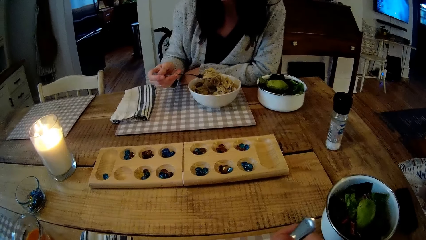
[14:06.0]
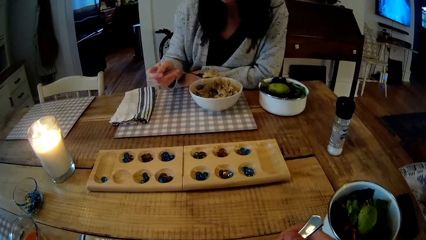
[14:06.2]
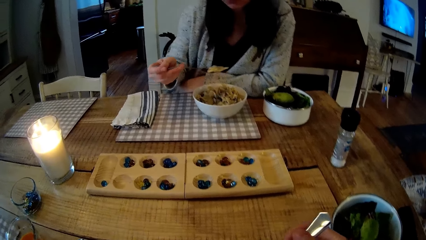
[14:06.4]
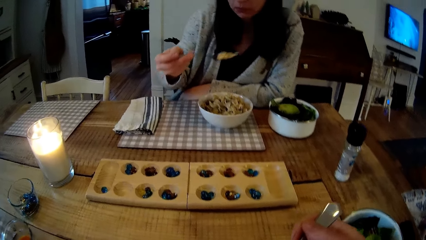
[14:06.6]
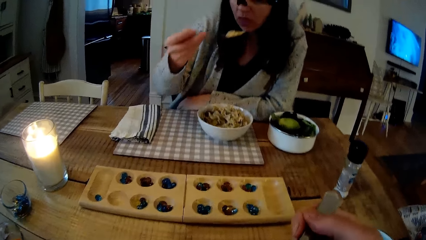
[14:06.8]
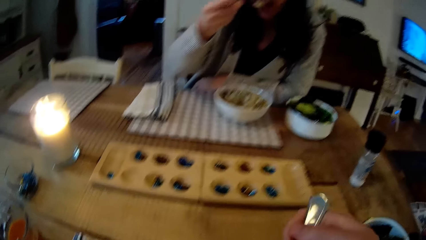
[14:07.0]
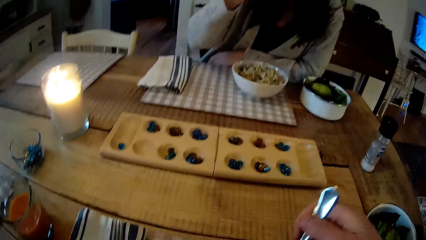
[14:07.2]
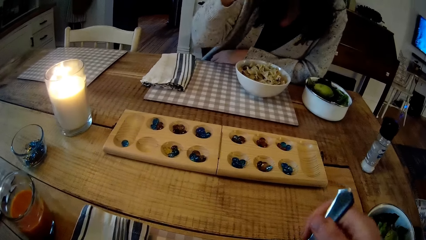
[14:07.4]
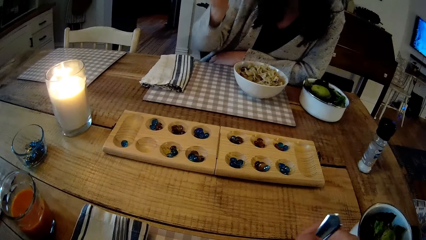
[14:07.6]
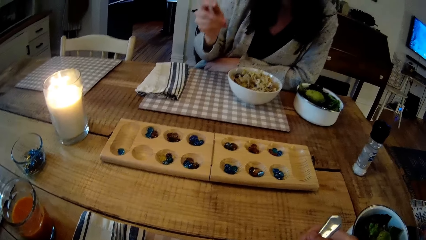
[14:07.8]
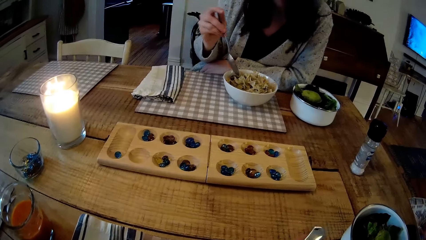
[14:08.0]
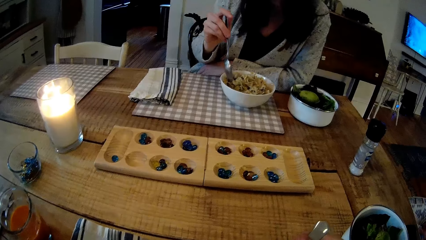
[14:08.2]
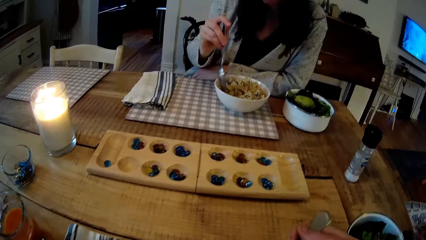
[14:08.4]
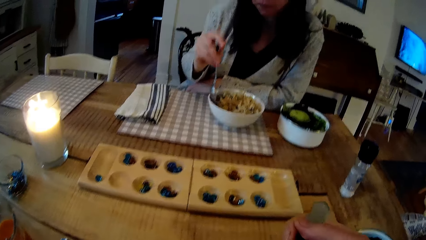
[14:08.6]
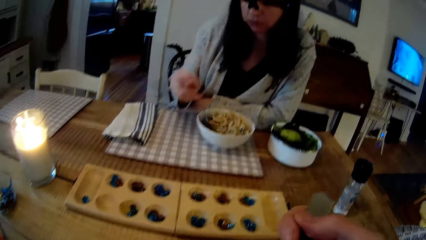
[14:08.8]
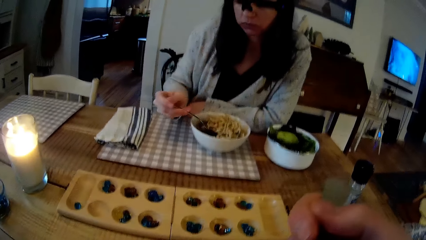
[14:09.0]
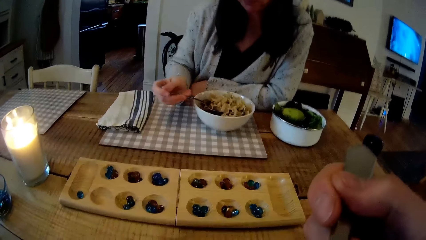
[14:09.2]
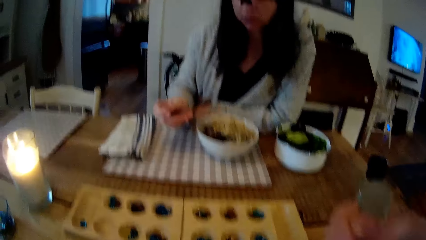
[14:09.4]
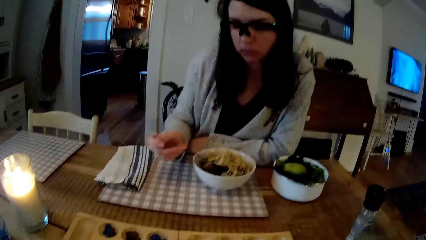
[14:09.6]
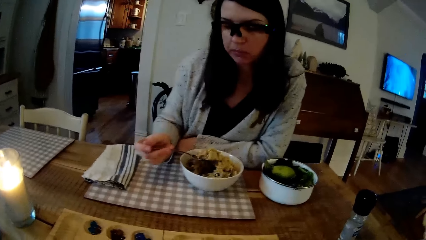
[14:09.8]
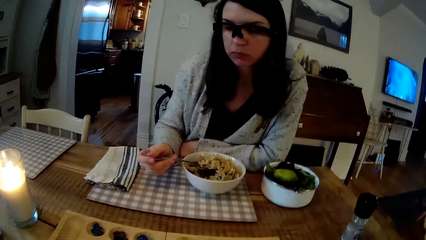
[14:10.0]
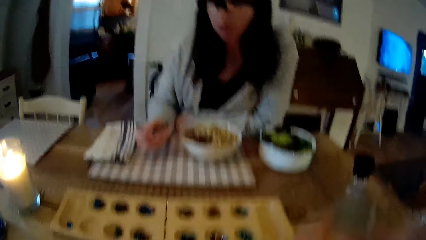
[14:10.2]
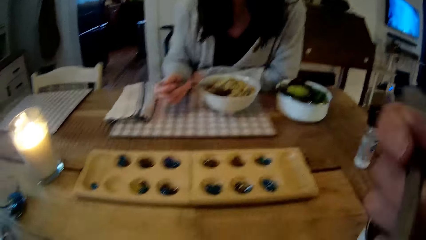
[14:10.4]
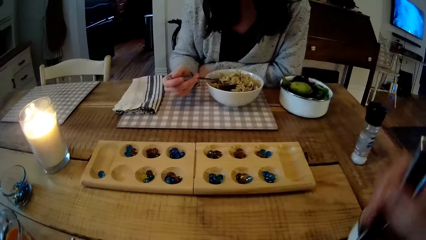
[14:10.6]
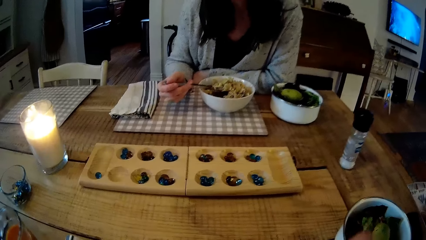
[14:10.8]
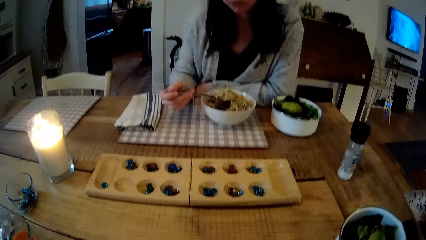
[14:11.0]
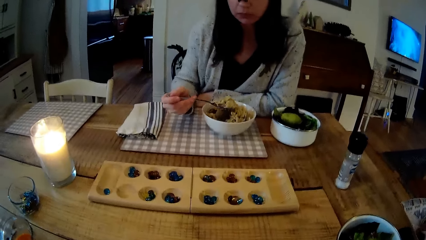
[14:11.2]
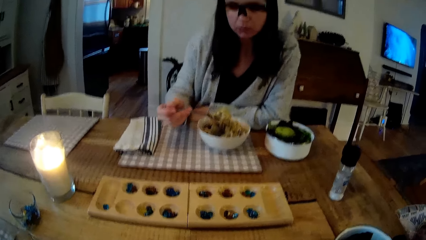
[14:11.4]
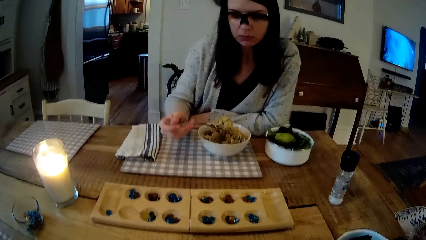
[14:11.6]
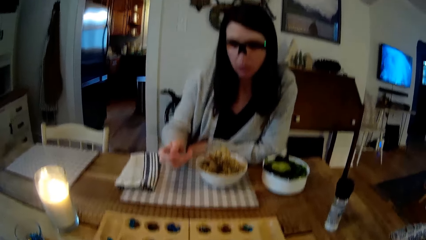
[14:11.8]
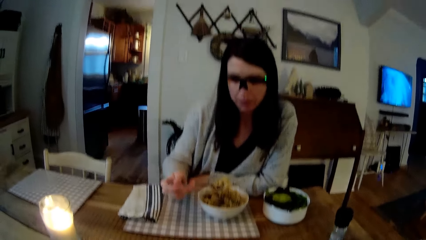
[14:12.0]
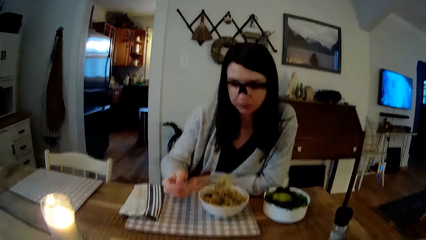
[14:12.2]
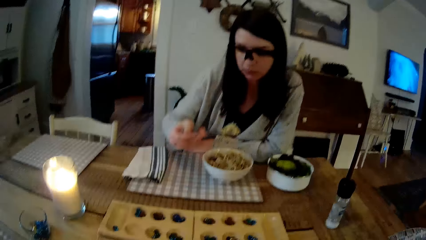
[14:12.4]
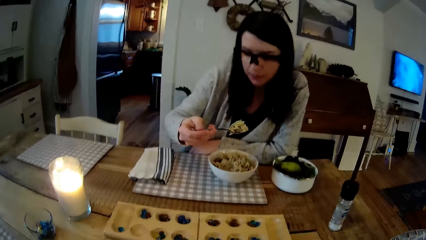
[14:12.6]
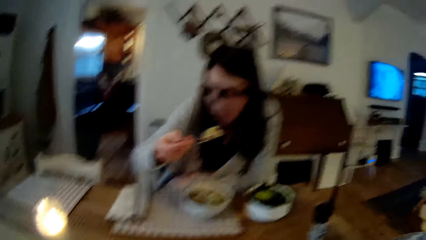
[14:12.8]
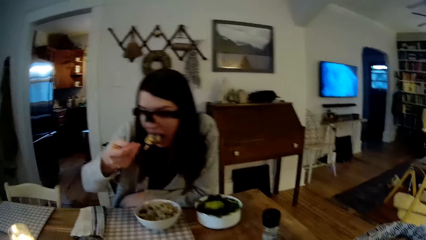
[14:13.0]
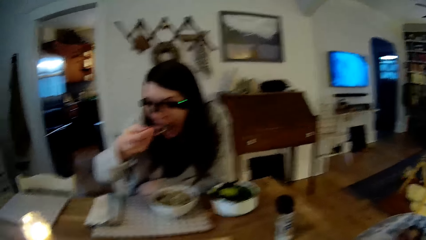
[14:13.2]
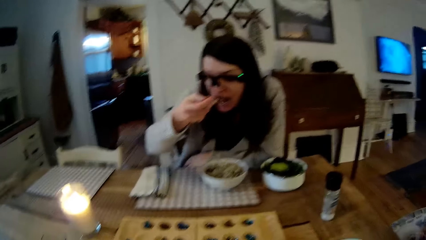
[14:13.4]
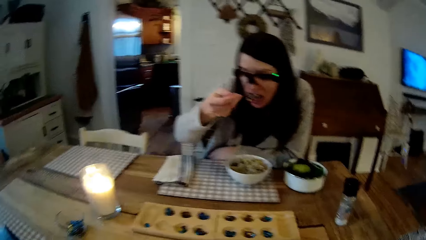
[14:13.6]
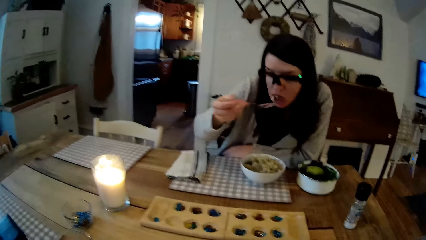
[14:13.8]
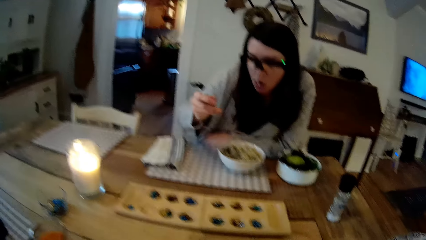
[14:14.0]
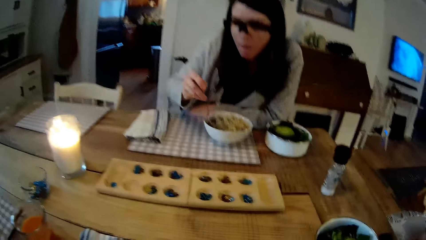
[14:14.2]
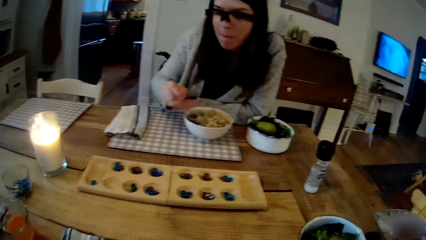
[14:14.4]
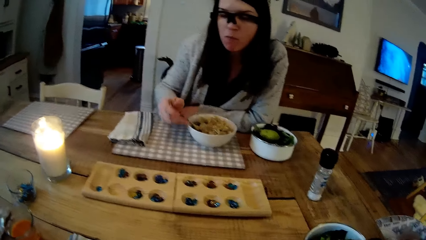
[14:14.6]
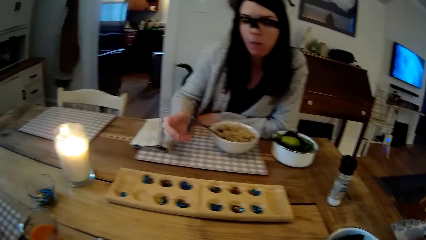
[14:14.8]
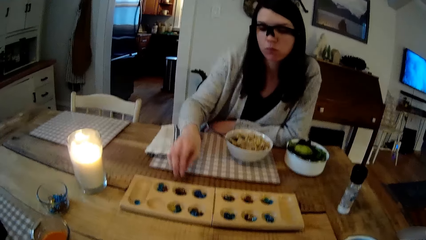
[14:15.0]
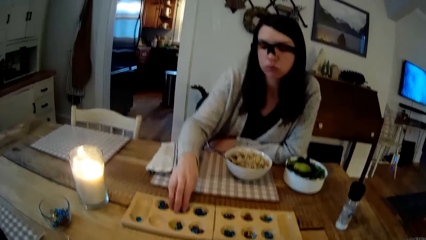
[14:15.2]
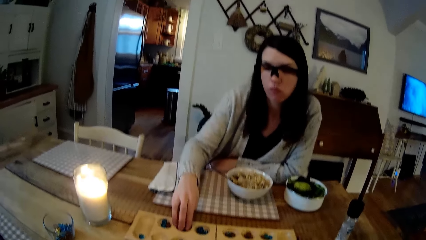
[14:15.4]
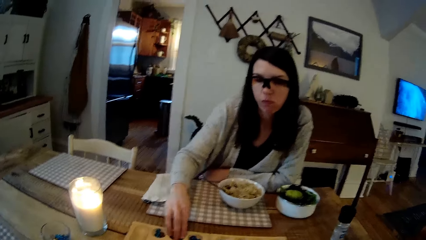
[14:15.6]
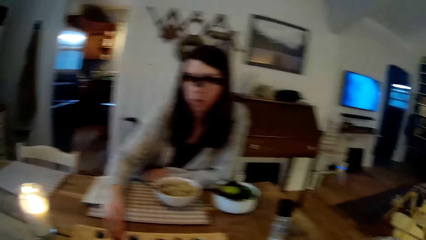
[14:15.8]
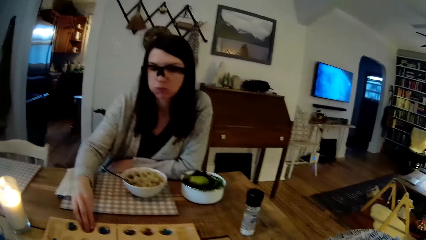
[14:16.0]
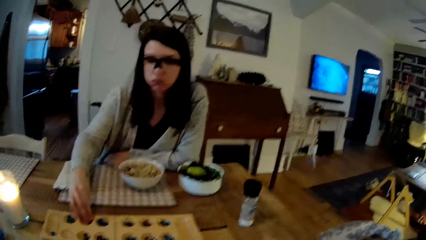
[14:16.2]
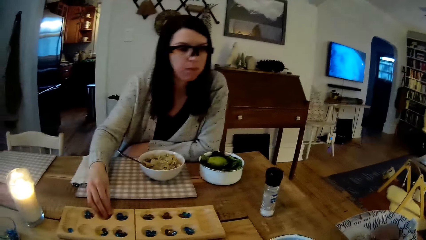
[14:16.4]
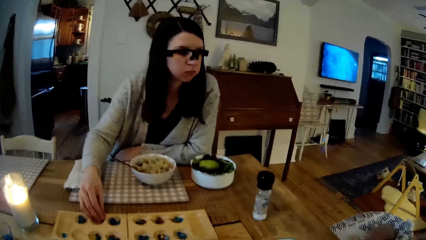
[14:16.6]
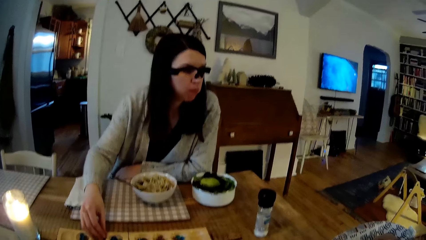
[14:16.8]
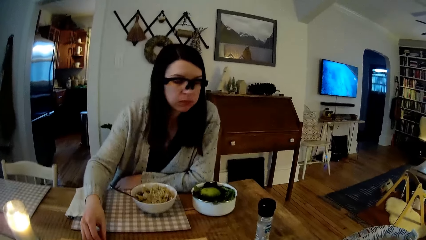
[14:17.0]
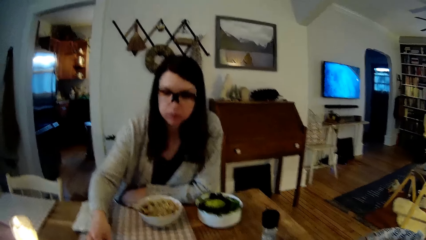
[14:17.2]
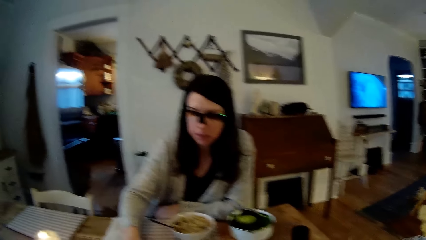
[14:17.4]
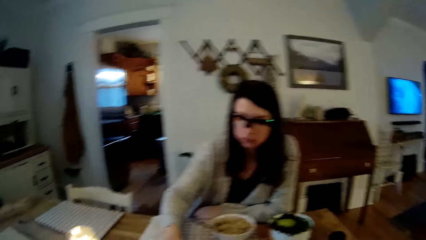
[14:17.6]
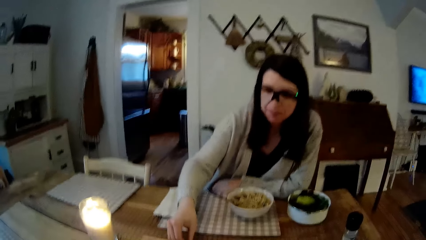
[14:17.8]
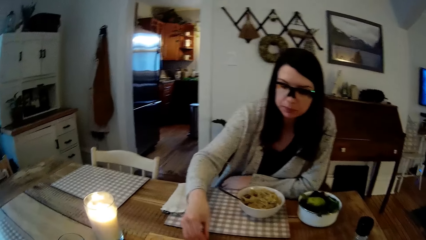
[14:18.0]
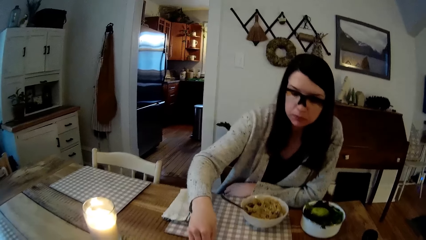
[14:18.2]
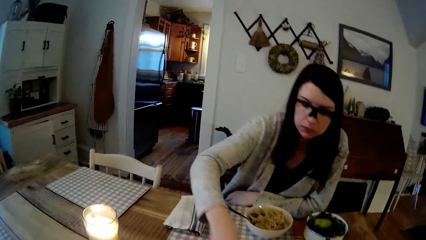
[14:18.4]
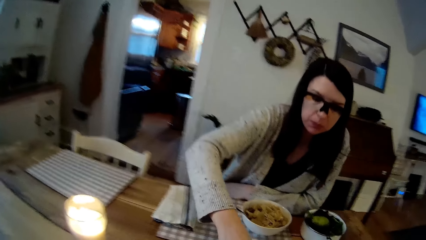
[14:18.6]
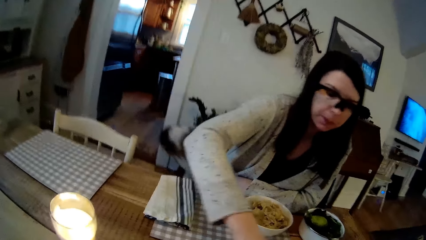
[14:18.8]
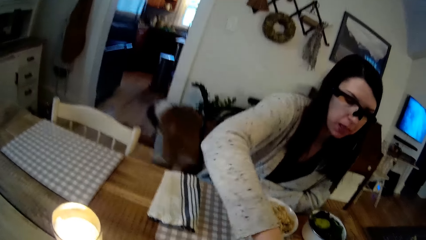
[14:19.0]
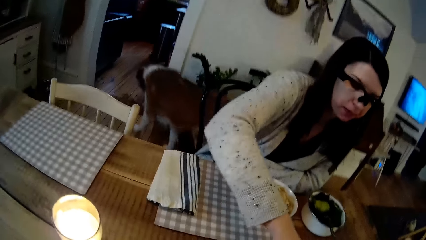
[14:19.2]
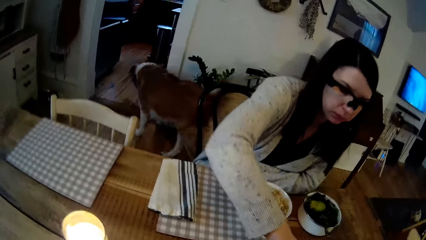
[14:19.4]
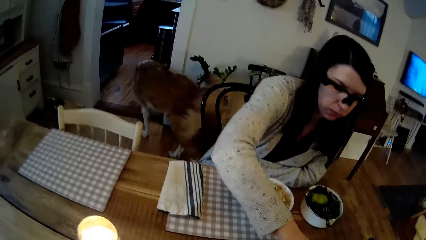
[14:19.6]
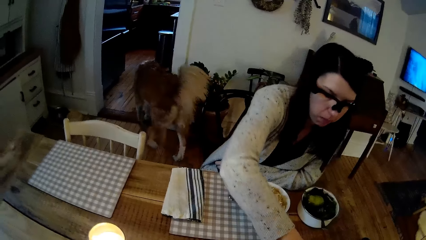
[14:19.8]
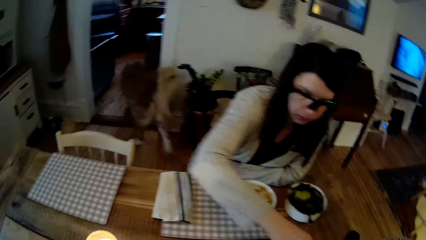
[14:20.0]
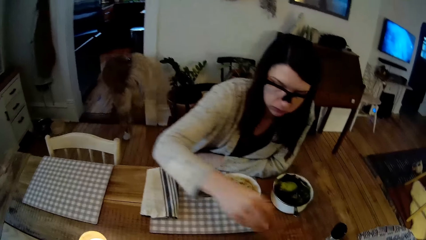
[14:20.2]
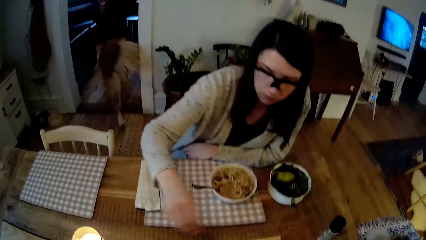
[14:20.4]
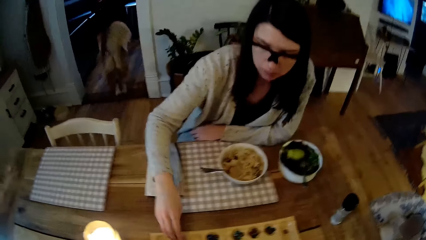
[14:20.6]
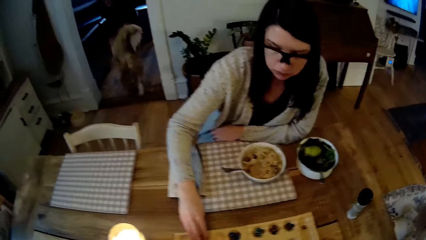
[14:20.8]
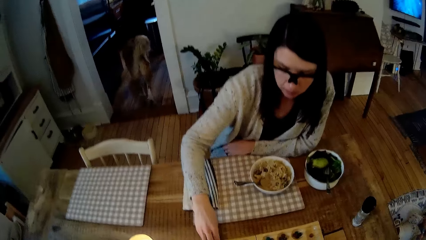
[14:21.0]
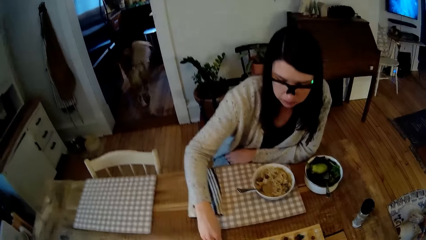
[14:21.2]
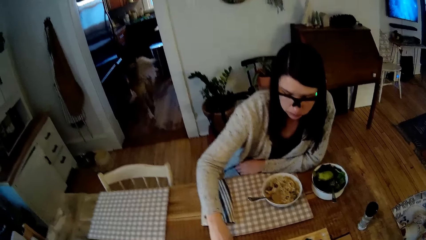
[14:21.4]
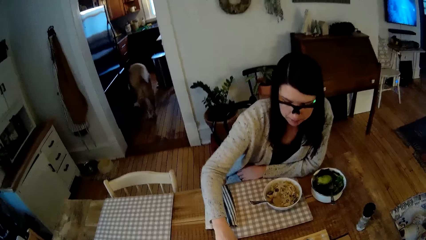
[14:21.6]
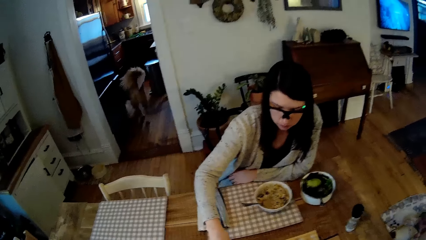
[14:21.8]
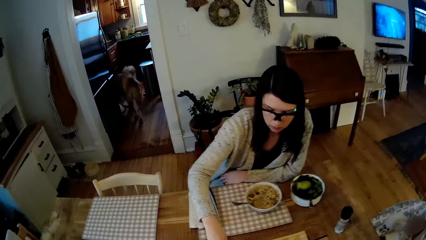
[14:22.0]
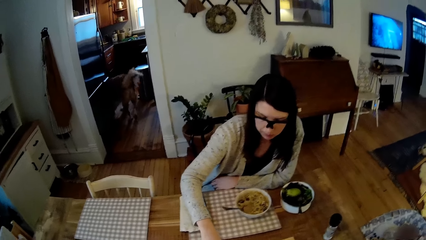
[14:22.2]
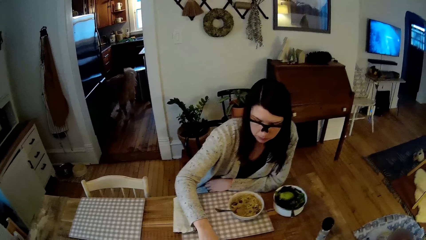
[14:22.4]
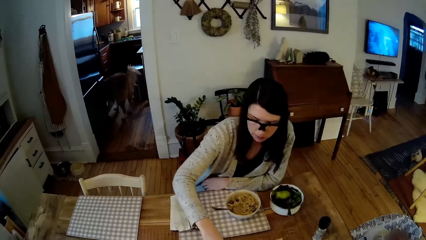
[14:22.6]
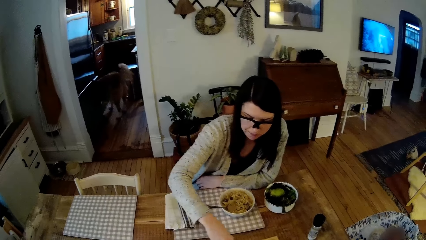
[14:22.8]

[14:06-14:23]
The camera wearer mixes the food with the spoon. He moves the spoon with his right hand. A woman plays the mancala board game with some seeds in her right hand. A dog enters the kitchen from the dining area.
